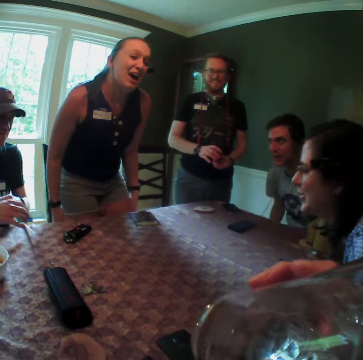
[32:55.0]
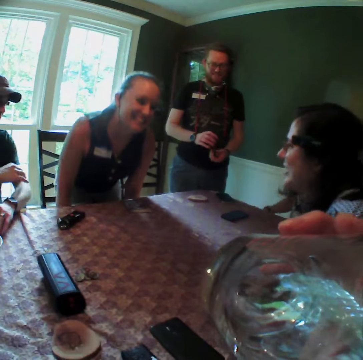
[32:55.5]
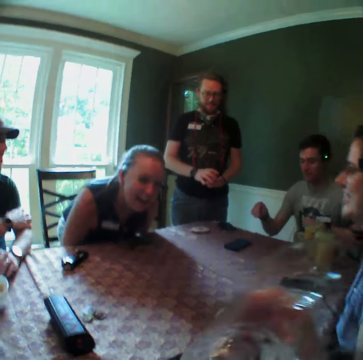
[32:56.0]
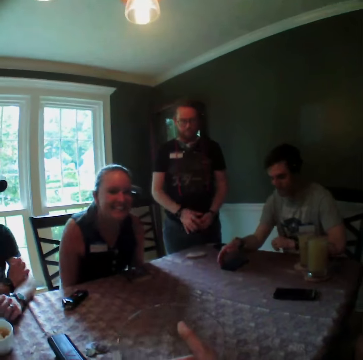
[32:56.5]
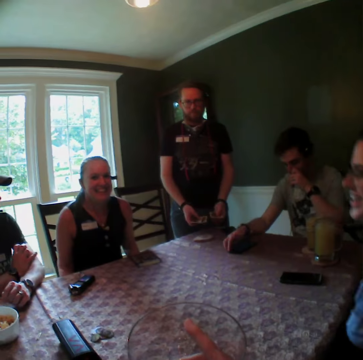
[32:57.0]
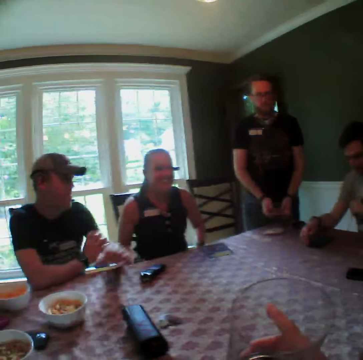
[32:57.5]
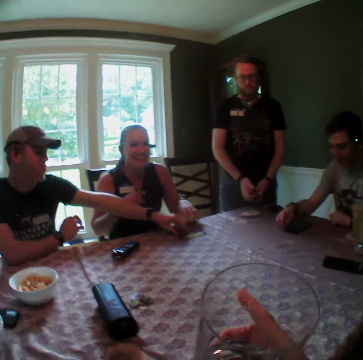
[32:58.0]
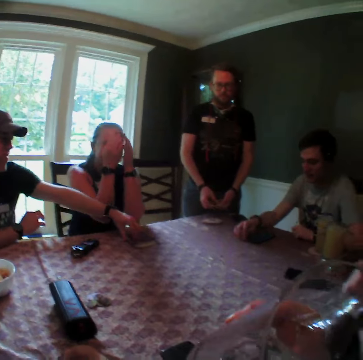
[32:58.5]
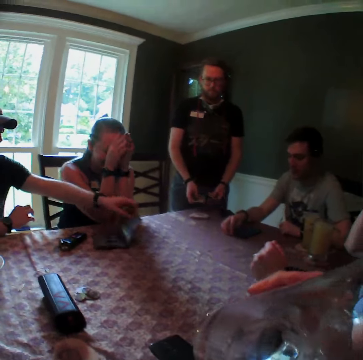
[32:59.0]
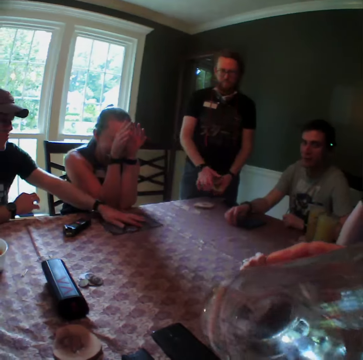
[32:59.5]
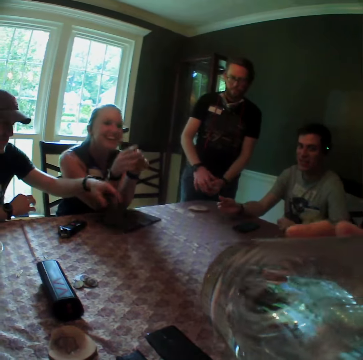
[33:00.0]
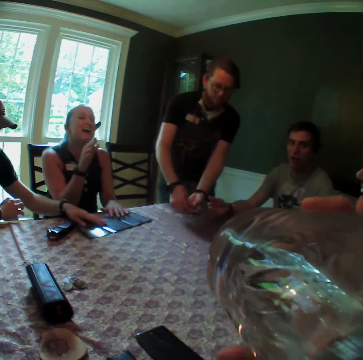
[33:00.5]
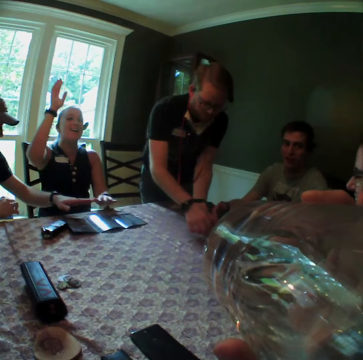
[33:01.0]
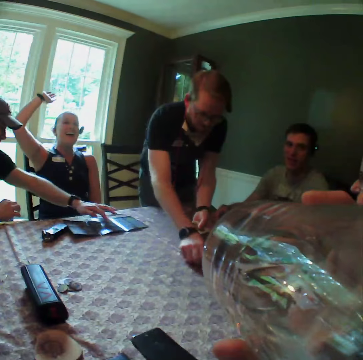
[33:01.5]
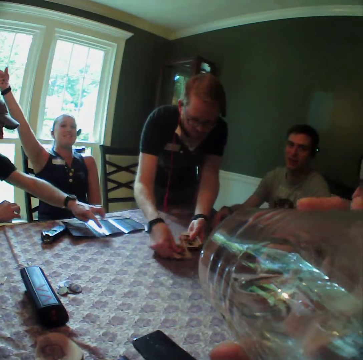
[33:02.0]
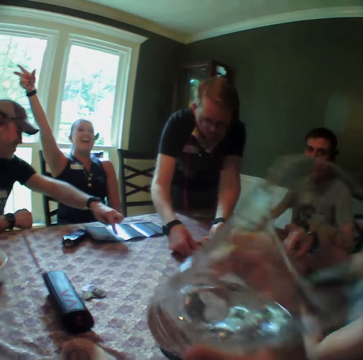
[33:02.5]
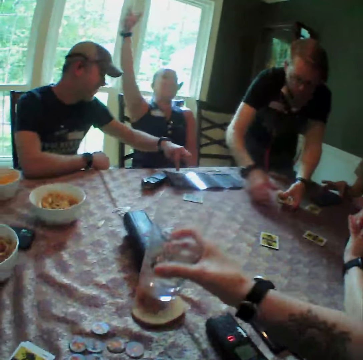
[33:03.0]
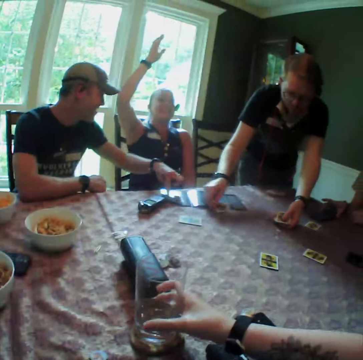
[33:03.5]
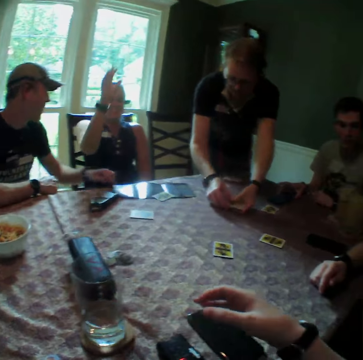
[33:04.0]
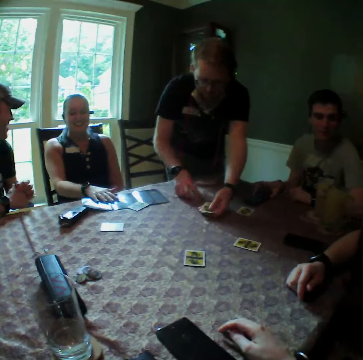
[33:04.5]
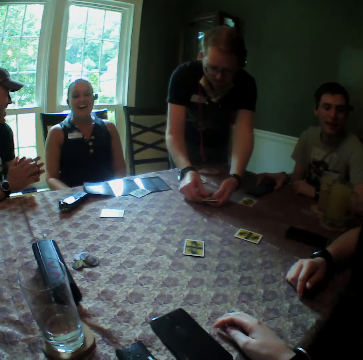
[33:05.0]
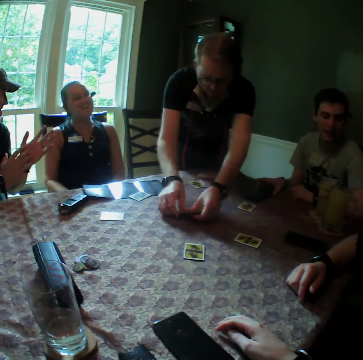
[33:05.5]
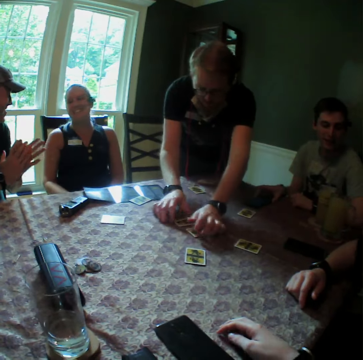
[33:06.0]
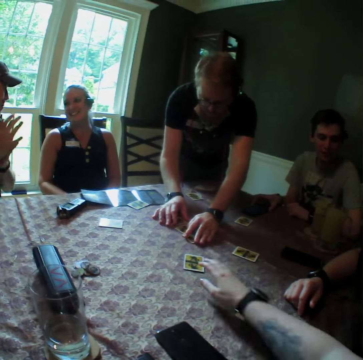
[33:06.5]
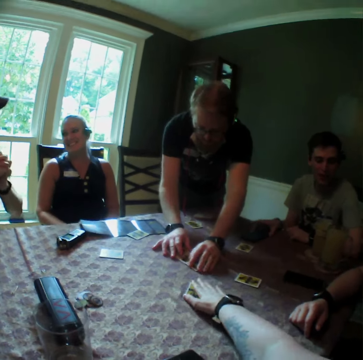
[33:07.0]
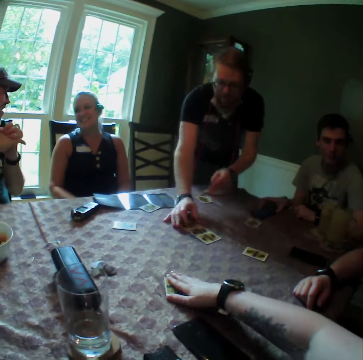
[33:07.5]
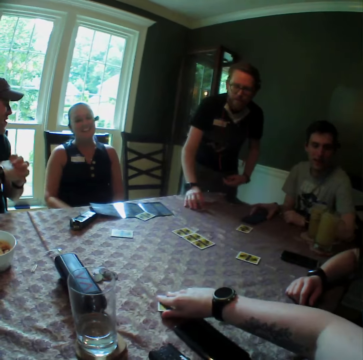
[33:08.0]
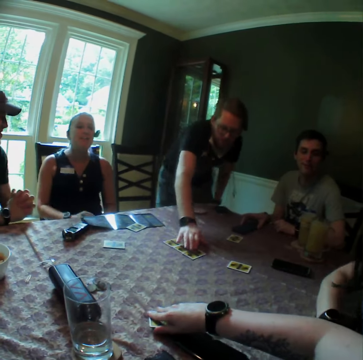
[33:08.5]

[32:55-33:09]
The camera wearer drinks from the cup or glass in his right hand. A man rubs his left arm with his right hand. Another man moves his phone with his right hand and touches his face with his left hand. The first man opens the leaflet with his left hand. A woman covers her face with her hands. The camera wearer lowers the glass slightly from the mouth. He drinks from the cup in his right hand. A third man shares the cards with his hands. The camera wearer drops the cup on the table with his right hand. The third man arranges some cards at the center of the table with his hands. The camera wearer checks his card with his right hand. He moves a card around the table.

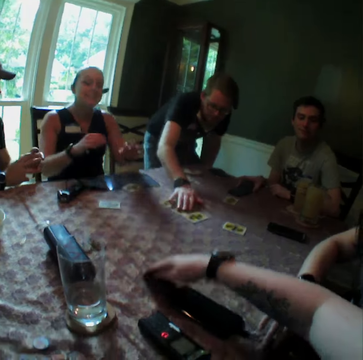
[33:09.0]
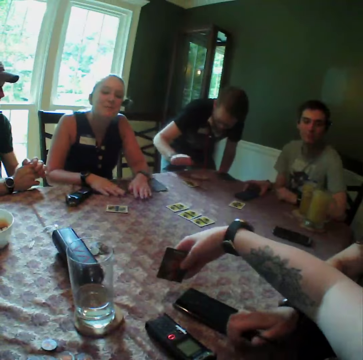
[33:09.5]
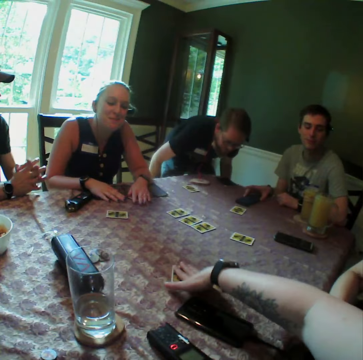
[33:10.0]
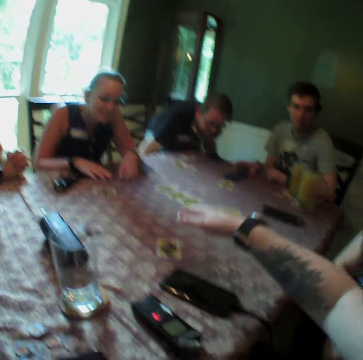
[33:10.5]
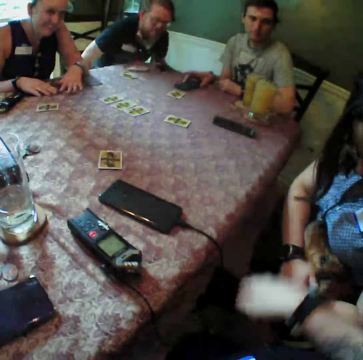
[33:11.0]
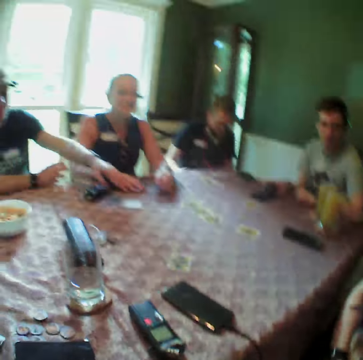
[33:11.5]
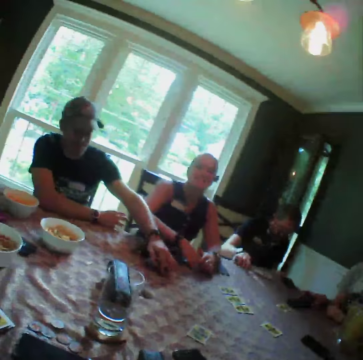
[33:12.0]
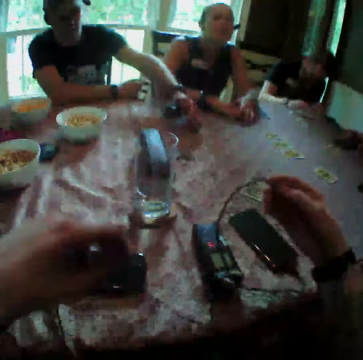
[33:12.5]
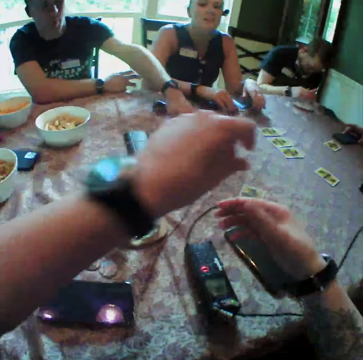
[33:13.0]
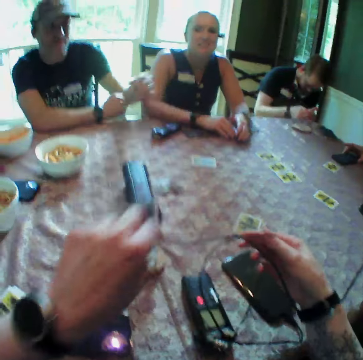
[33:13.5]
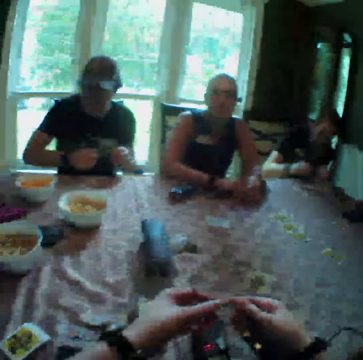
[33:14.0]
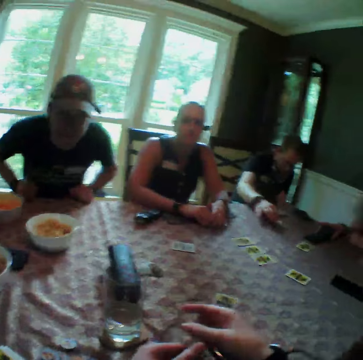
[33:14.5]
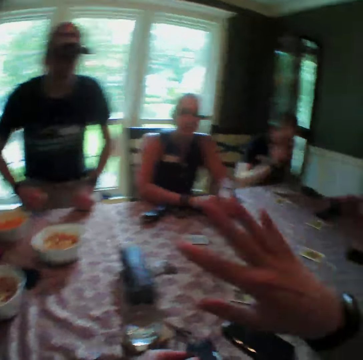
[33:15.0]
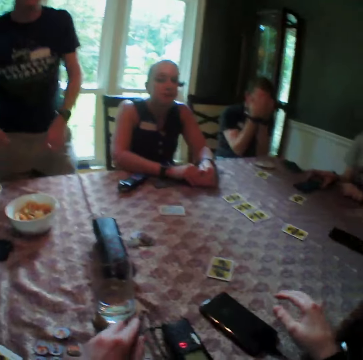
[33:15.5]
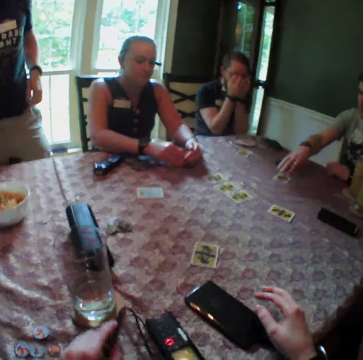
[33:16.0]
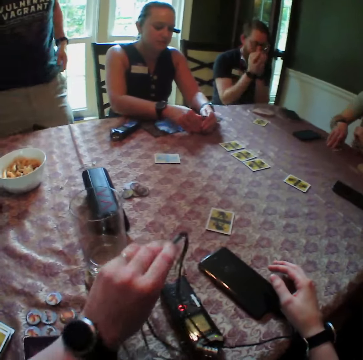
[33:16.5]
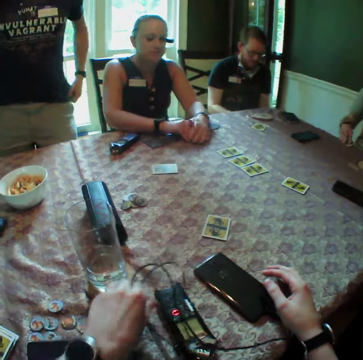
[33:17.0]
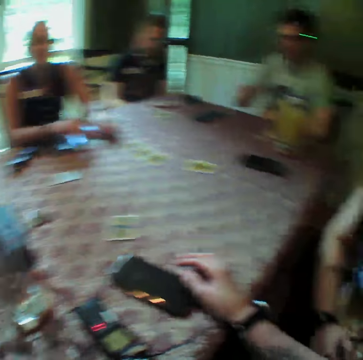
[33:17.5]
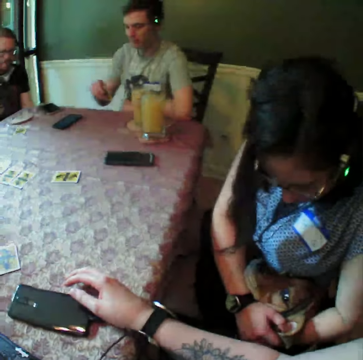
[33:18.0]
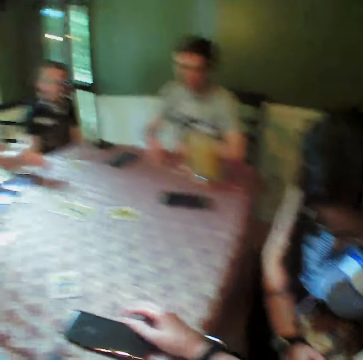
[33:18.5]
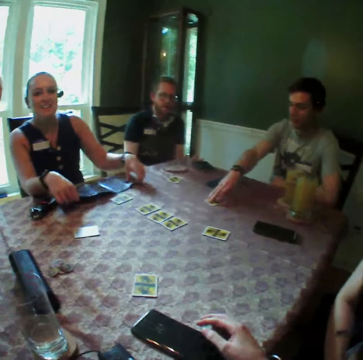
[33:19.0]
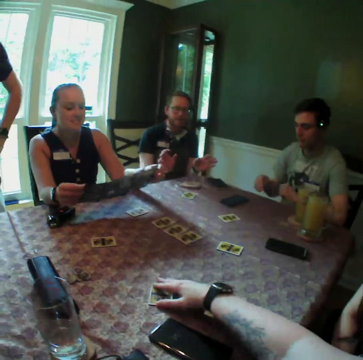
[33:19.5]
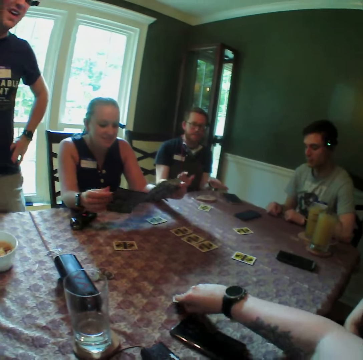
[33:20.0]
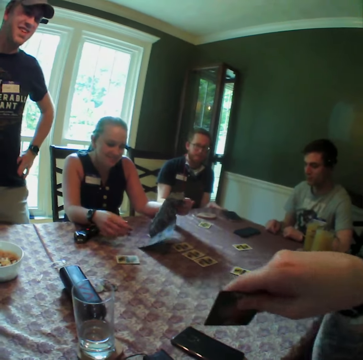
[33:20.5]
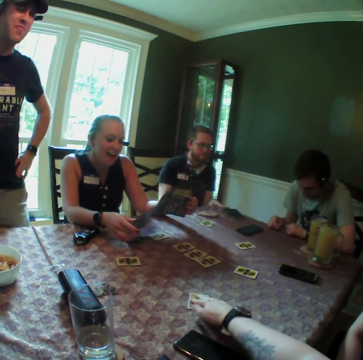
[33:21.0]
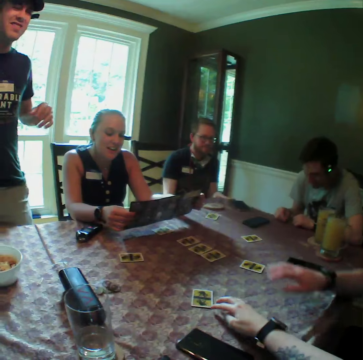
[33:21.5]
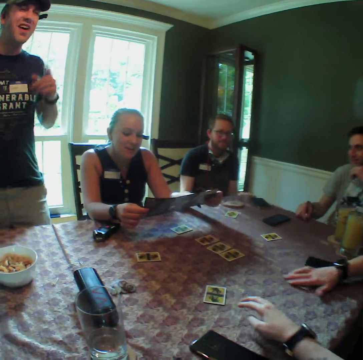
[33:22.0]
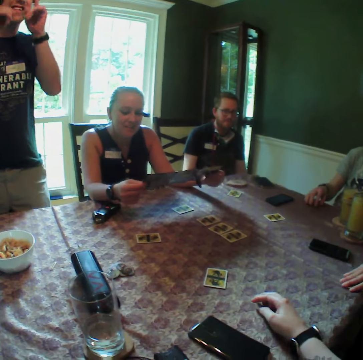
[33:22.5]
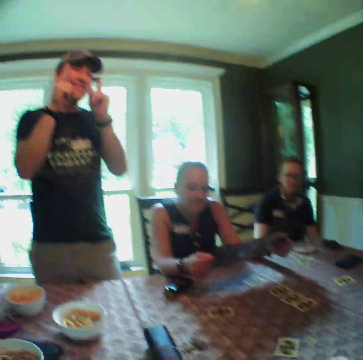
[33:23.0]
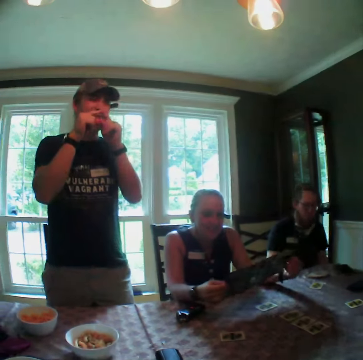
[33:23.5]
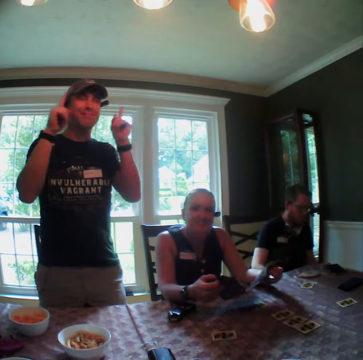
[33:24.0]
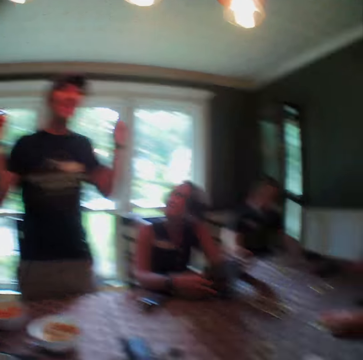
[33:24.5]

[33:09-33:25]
A woman moves a cord with her hands. The camera wearer picks up a card from the table. She puts the card on the table. The woman hugs a dog with her hands. A man picks up his card with his left hand. Another man picks up his card with his right hand. The first man drops his card with his left hand. The camera wearer holds a cable. She fiddles with the cord in her hands. The second man drops his card with his right hand. The camera wearer gestures with her right hand. The second man covers his face in his hands. The first man pulls at his shirt with his left hand. A third man picks up his card with his right hand and drops his card with his right hand. Another woman picks up the leaflet in her hands. The camera wearer checks her card with her right hand. She picks up the card from the table, puts the card on the table and pushes the card on the table. The first woman checks her card with her right hand. The first man gestures with his hands.

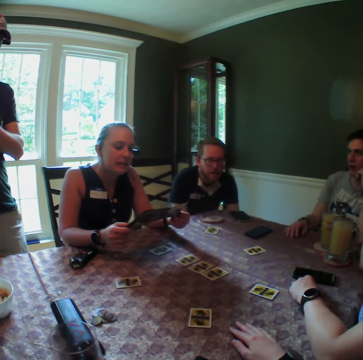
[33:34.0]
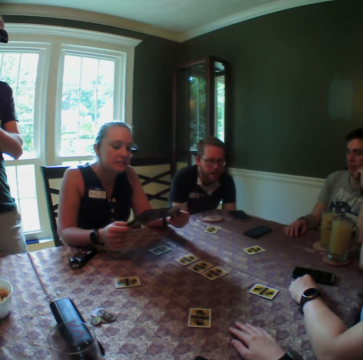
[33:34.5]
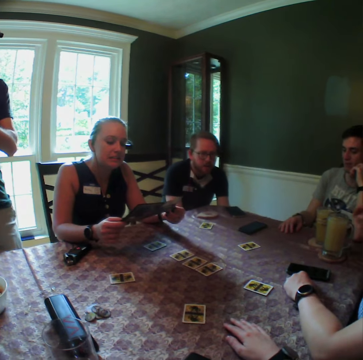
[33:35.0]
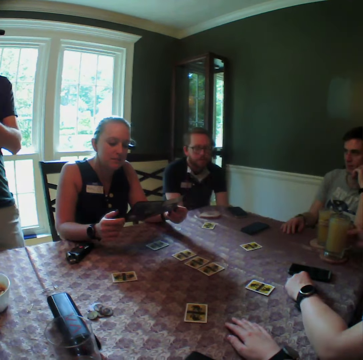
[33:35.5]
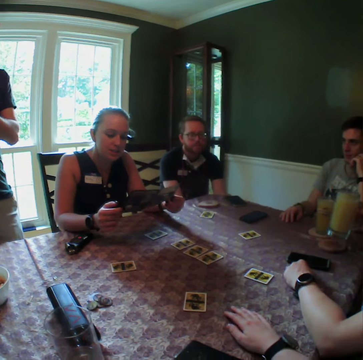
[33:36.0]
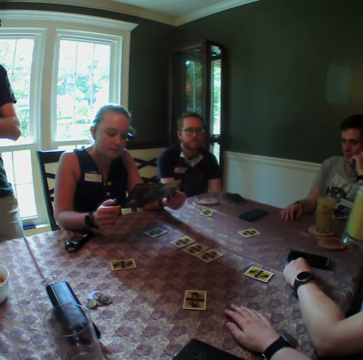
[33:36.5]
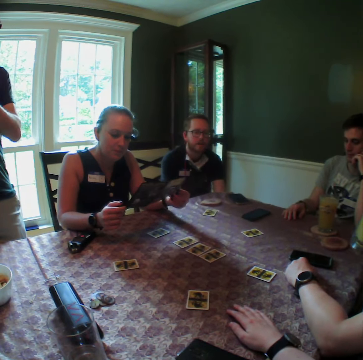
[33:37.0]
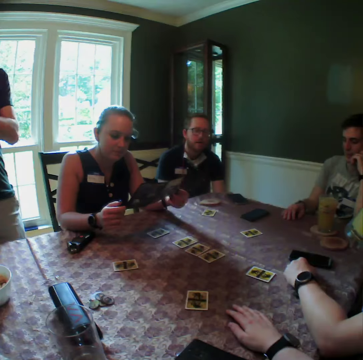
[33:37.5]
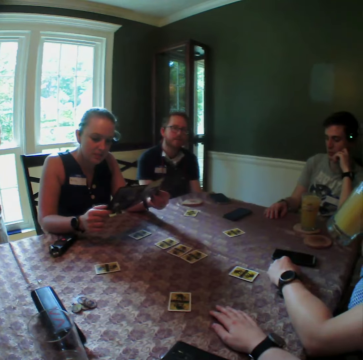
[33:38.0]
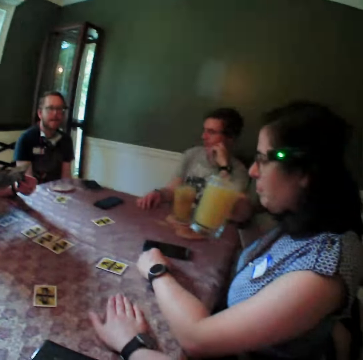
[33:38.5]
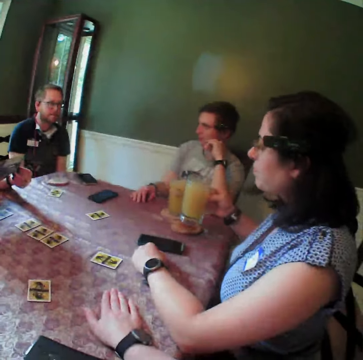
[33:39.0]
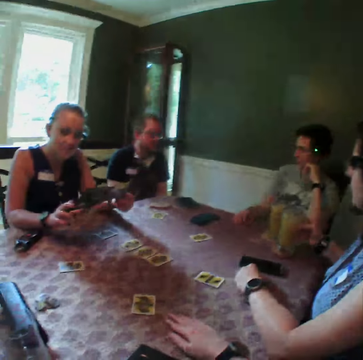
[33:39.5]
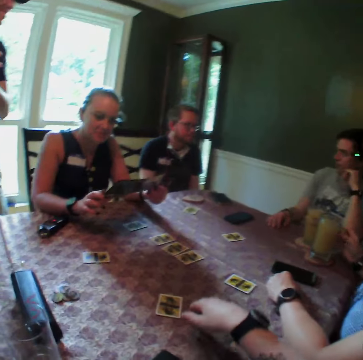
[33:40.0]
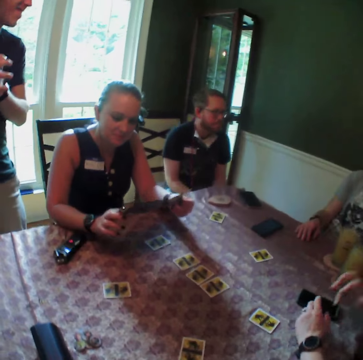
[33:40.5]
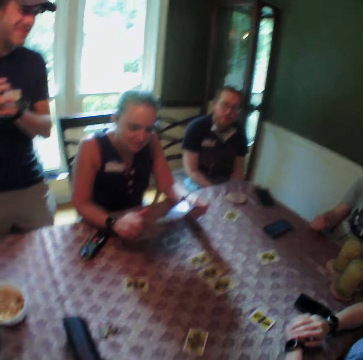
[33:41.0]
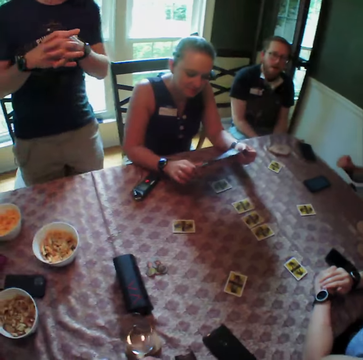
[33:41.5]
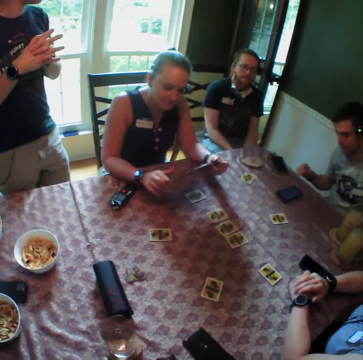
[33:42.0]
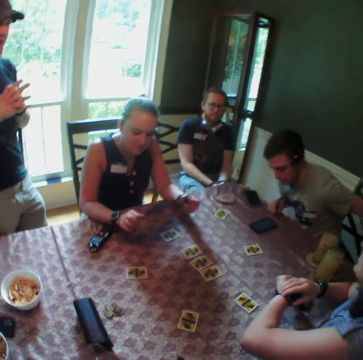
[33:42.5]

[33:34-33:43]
A woman picks up the cup of juice in her right hand. The woman drinks from the cup in her right hand and drops the cup in her right hand. The camera wearer stands up.
